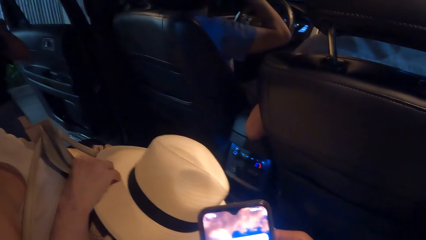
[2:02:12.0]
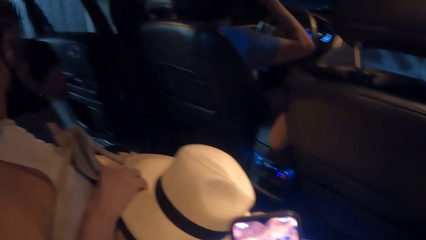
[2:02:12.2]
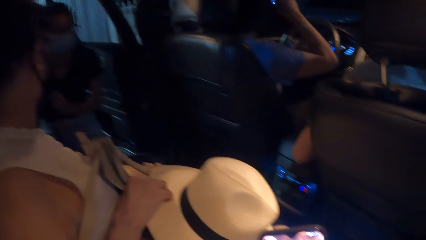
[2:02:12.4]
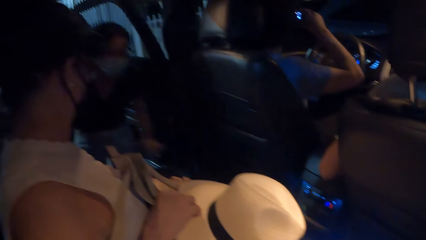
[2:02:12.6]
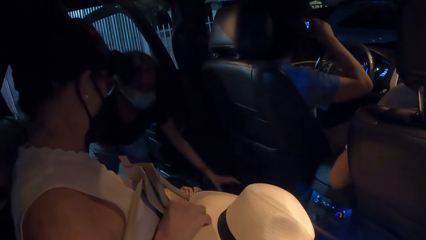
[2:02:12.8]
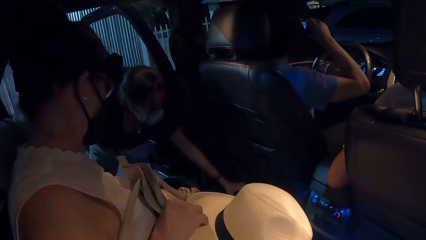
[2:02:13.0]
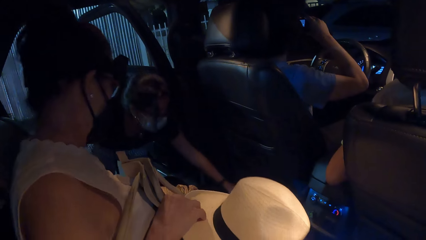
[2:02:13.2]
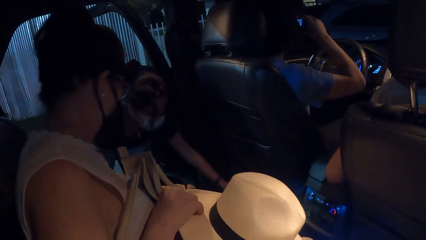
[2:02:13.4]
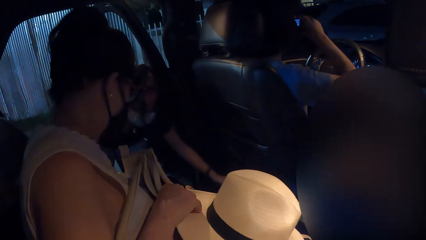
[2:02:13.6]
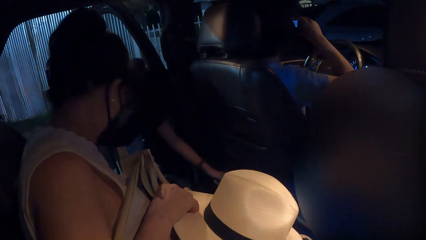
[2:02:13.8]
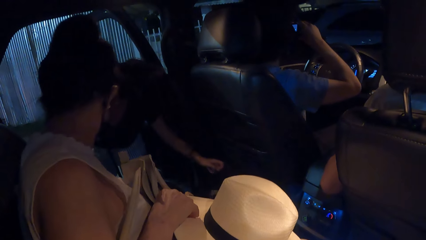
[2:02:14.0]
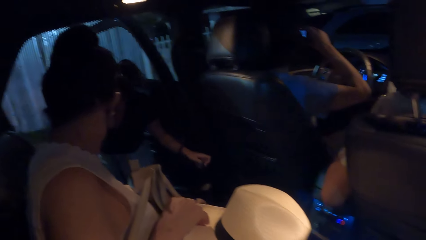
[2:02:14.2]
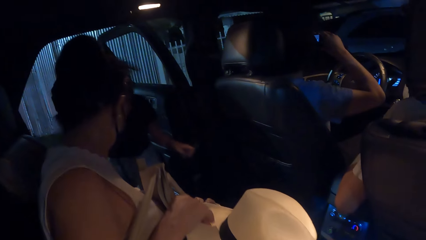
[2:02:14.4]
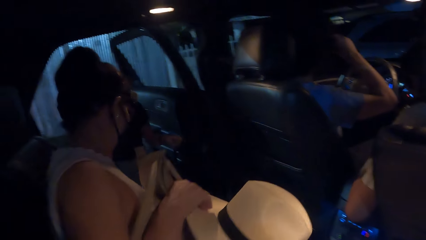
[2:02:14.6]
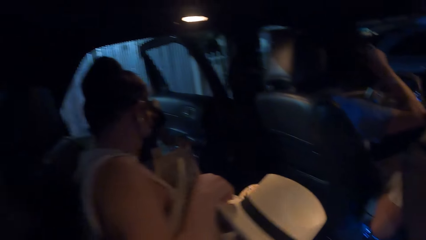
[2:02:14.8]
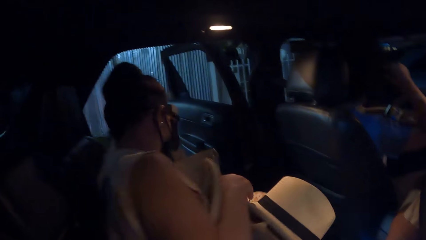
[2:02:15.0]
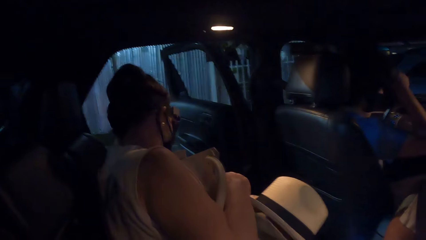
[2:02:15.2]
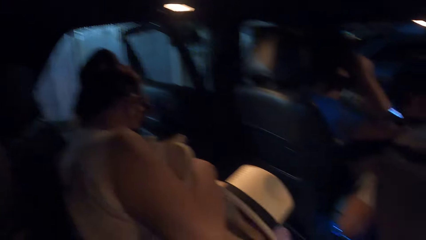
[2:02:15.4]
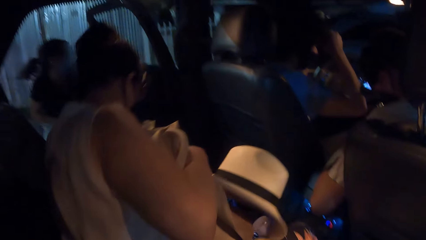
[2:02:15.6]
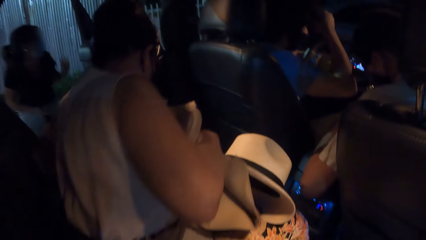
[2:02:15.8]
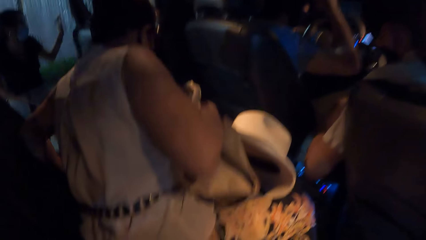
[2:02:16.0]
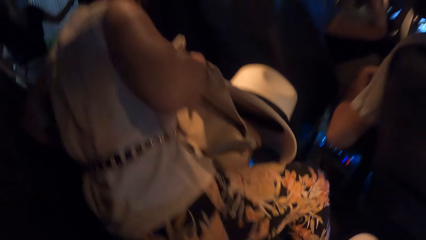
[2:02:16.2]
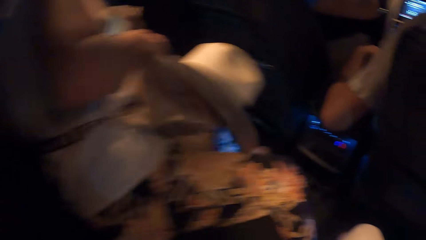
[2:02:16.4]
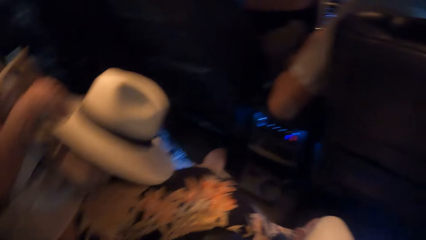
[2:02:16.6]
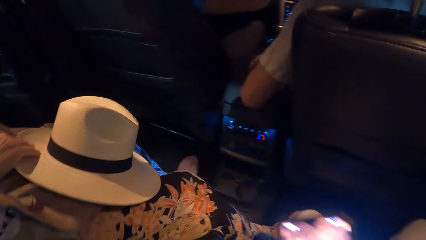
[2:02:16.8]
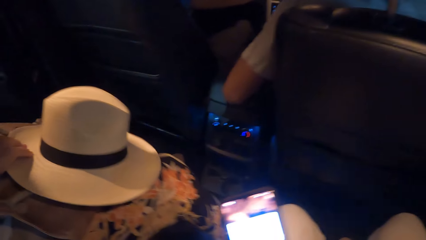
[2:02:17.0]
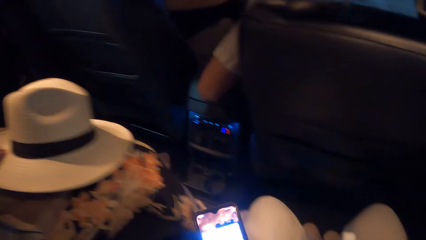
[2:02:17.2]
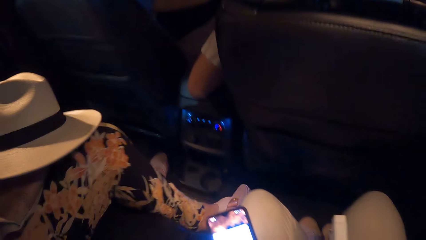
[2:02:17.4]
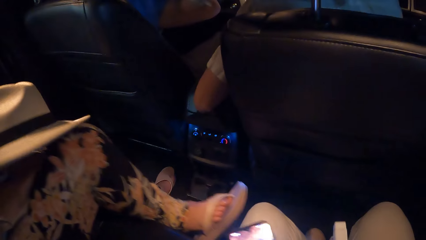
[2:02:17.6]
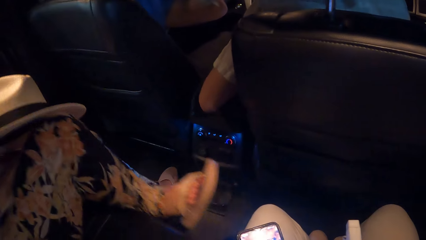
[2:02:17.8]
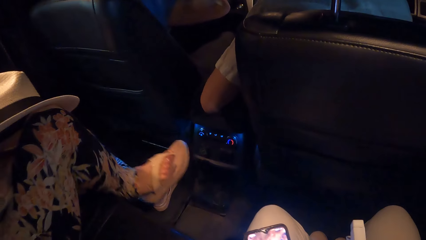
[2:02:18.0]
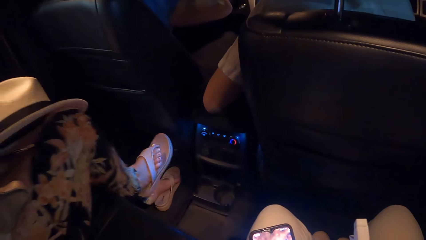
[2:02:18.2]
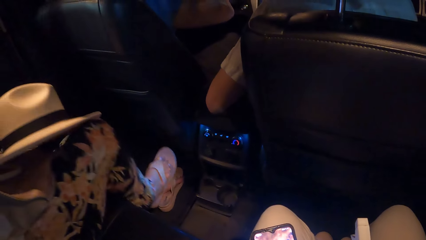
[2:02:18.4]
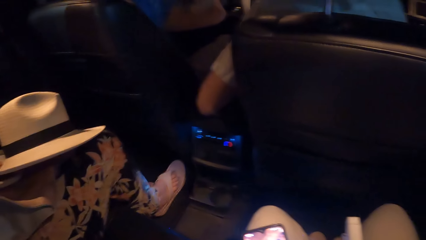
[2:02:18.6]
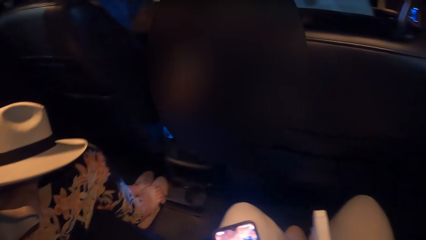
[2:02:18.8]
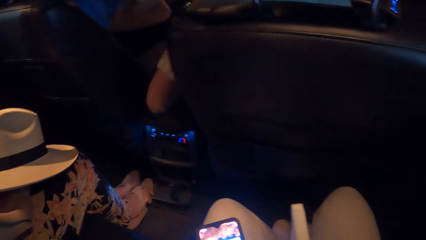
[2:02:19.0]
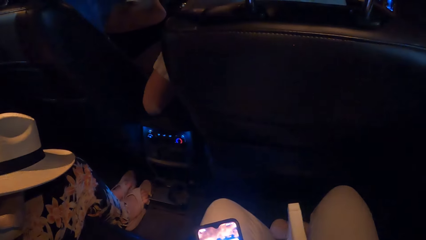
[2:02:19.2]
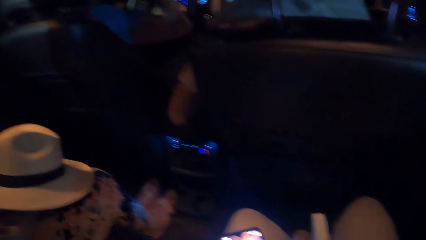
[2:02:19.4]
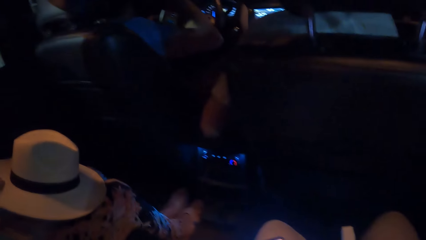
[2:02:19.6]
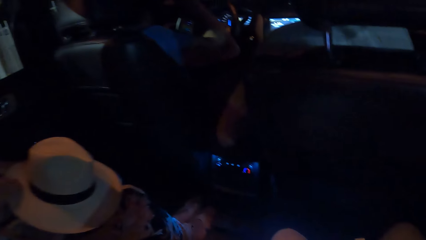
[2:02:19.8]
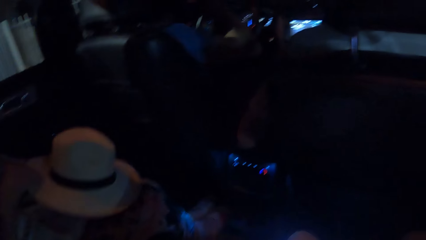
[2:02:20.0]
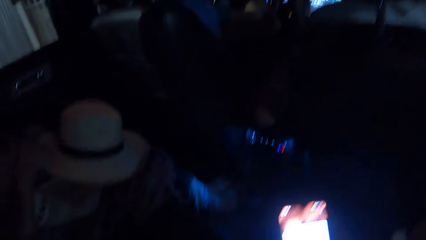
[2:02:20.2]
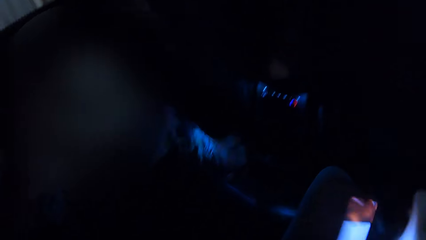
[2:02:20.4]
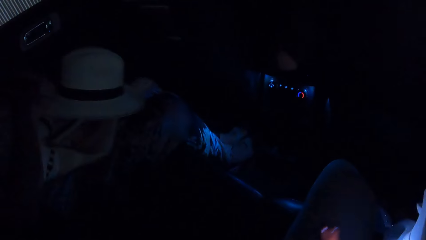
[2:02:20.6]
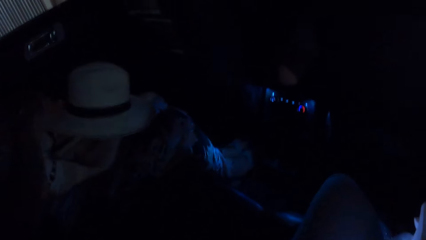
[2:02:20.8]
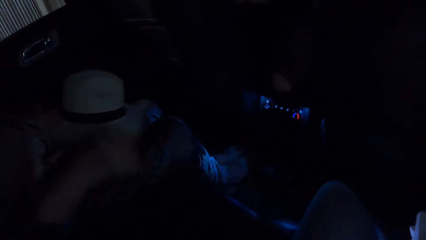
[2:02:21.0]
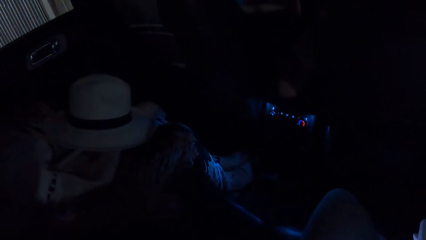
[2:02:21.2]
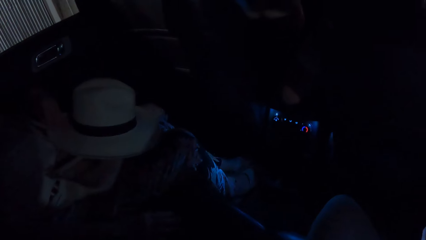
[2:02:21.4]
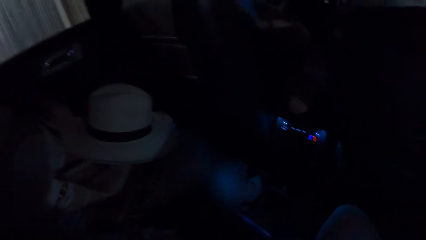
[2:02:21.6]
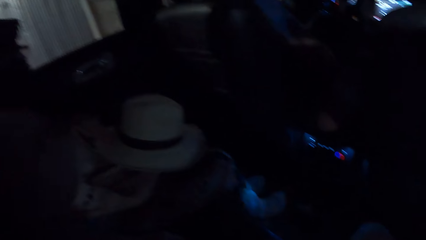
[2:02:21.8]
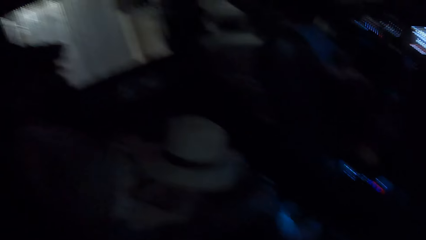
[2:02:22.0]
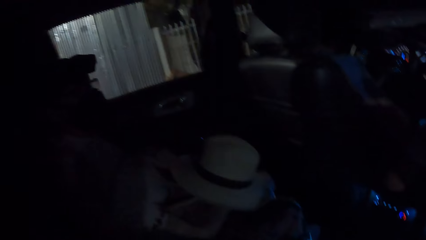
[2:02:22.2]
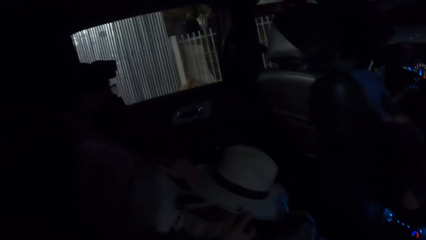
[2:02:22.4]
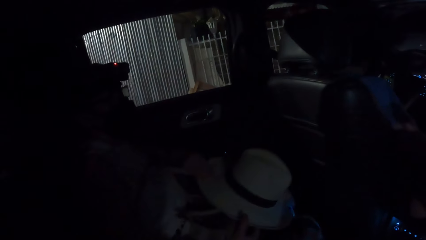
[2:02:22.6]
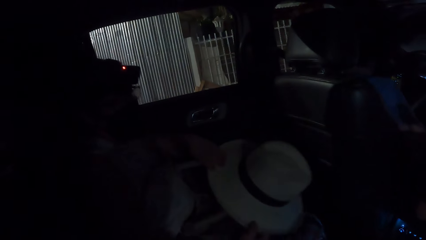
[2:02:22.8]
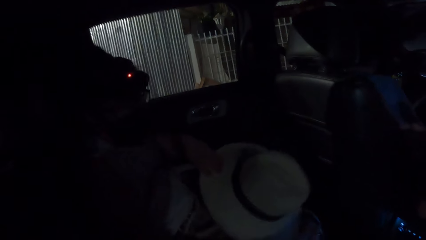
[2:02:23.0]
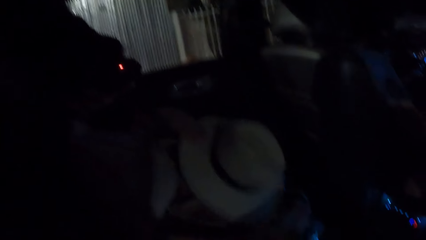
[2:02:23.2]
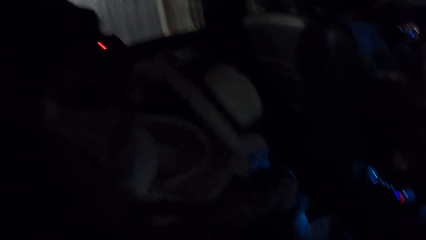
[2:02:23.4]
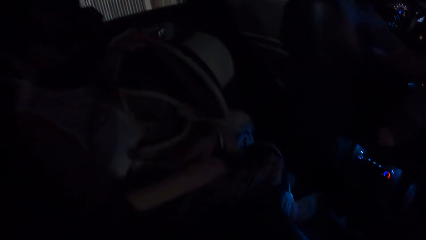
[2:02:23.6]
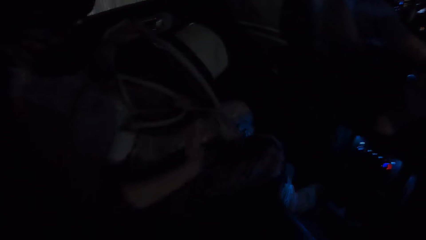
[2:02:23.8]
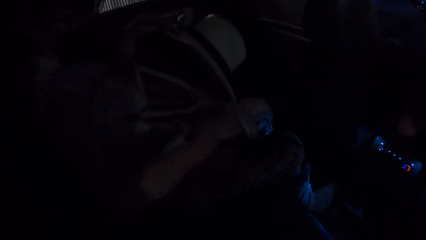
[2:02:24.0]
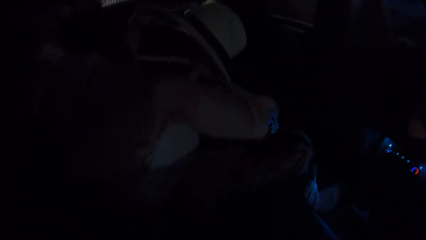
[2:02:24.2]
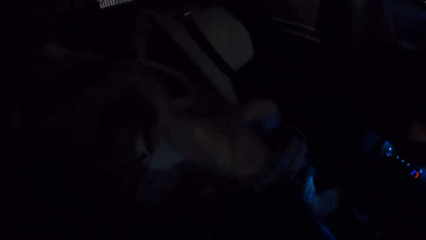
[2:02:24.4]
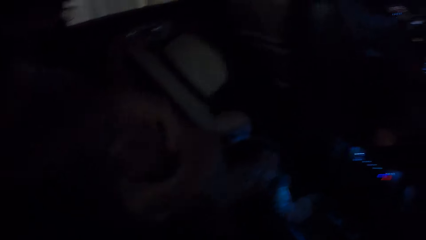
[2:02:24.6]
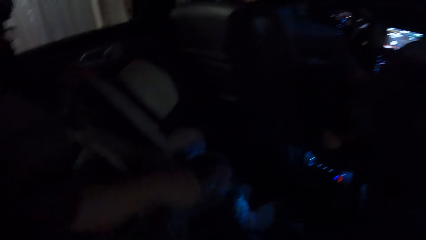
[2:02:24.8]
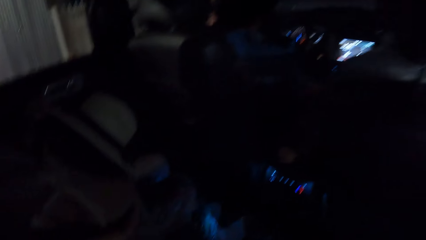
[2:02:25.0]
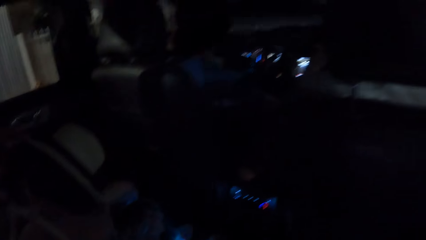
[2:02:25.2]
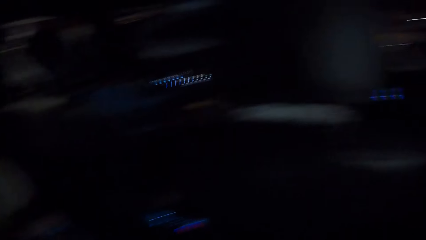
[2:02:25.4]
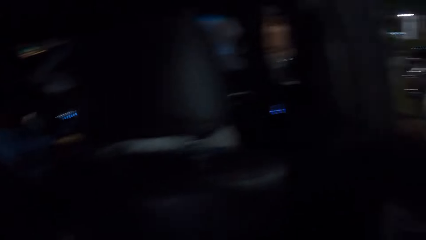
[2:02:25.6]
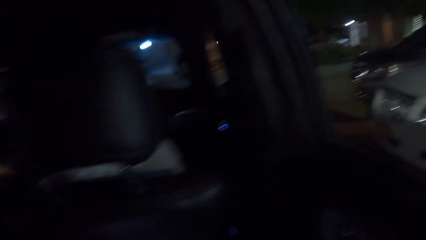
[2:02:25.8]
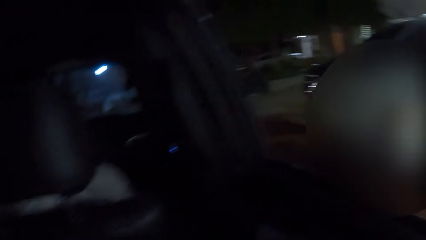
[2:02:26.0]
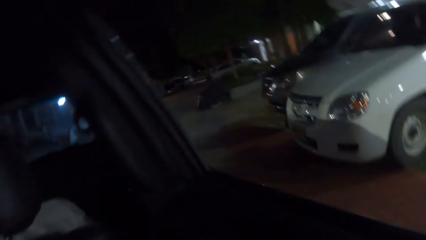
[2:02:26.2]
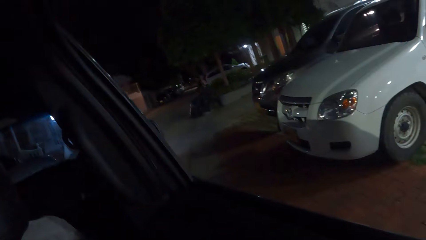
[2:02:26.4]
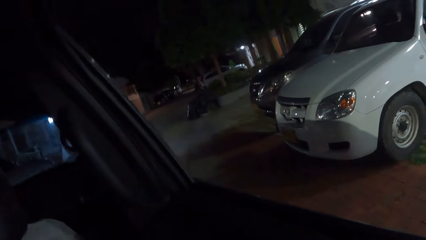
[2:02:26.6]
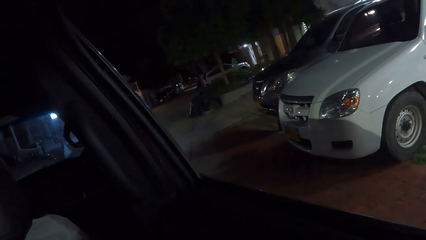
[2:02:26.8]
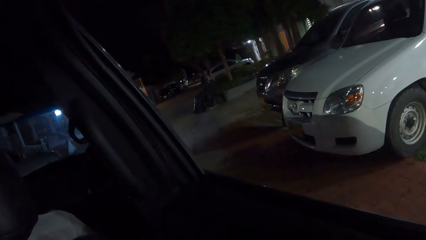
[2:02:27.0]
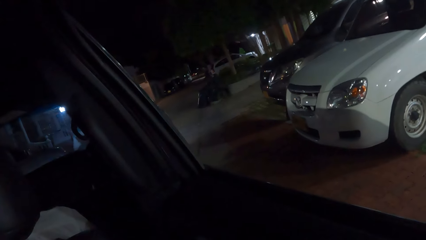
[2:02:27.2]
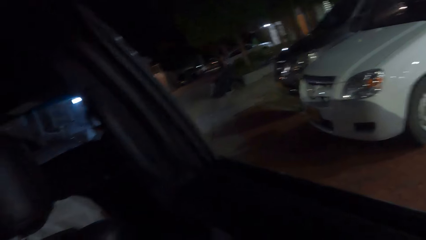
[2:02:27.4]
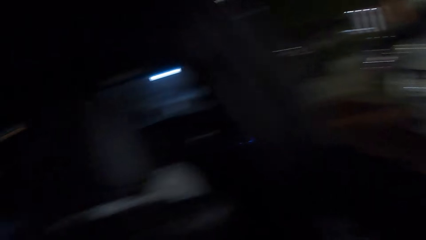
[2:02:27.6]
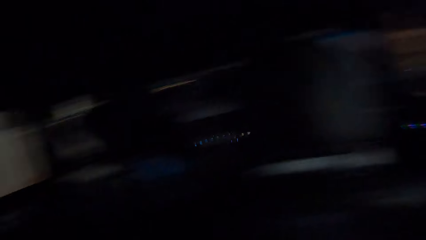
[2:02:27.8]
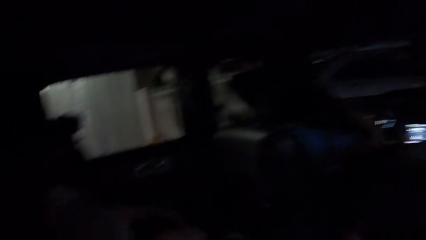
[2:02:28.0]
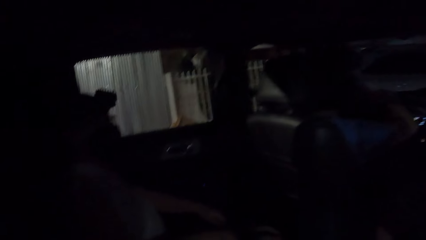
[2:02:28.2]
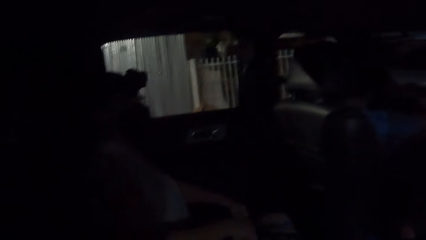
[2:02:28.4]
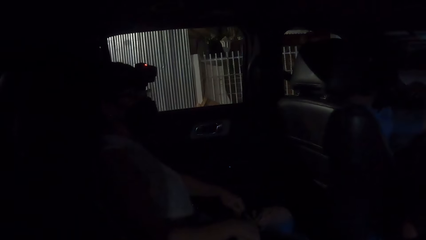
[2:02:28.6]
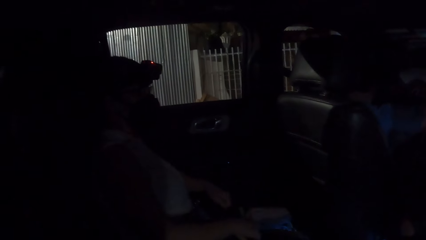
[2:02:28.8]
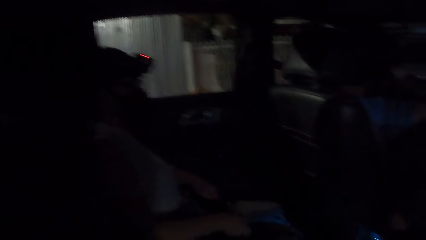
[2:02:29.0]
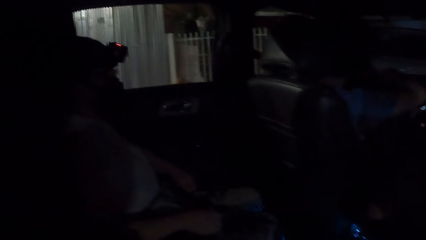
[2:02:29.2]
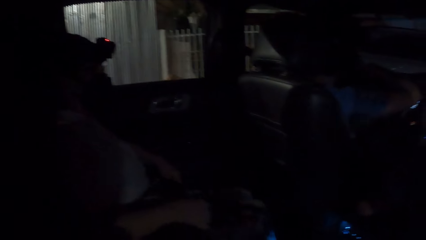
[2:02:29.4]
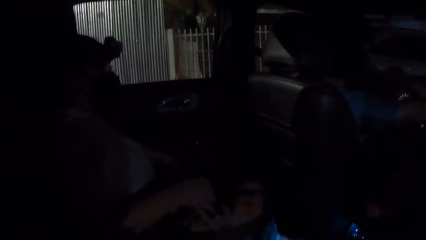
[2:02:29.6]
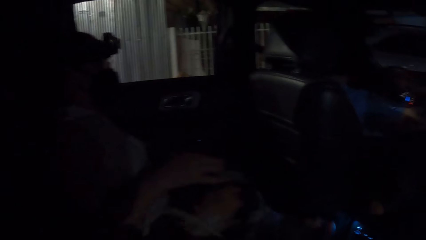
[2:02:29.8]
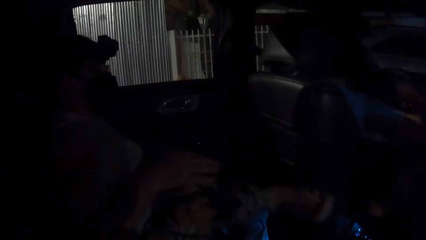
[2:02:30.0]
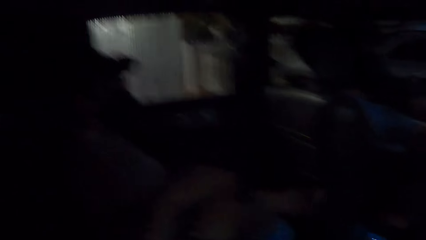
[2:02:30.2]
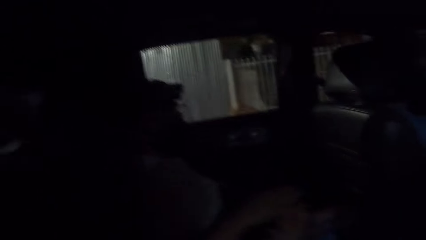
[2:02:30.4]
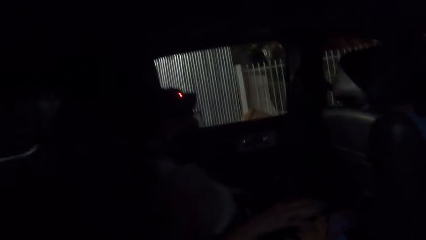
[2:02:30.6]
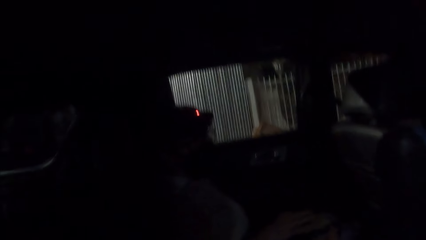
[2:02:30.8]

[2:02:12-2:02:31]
A lady picks the backpack. The camera wearer holds a phone. Another lady moves in the car. The camera wearer moves a hand holding the phone. They stare at the other lady. They stare at the road. They look outside through a car window. They look around in the car. They stare at the other lady.
